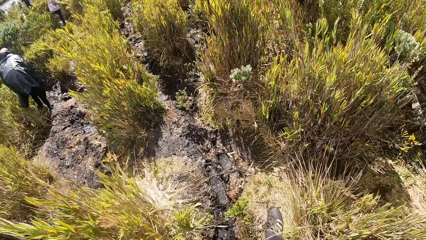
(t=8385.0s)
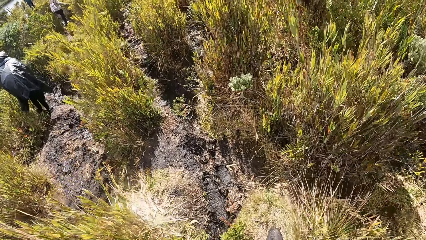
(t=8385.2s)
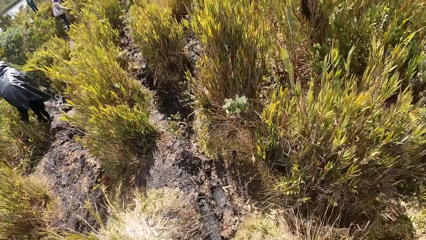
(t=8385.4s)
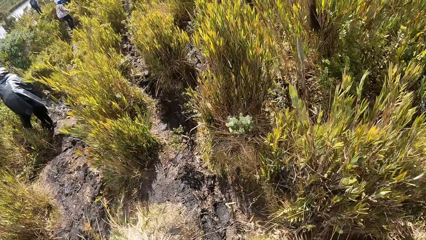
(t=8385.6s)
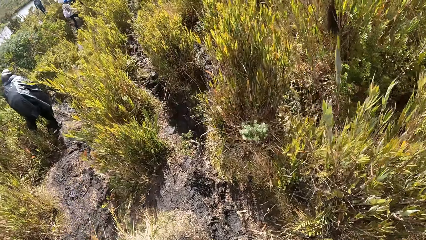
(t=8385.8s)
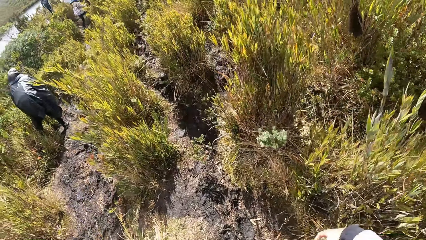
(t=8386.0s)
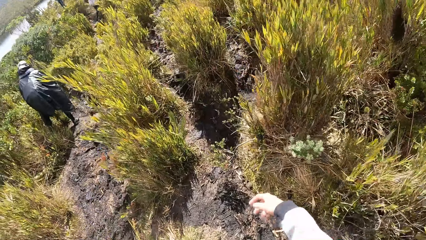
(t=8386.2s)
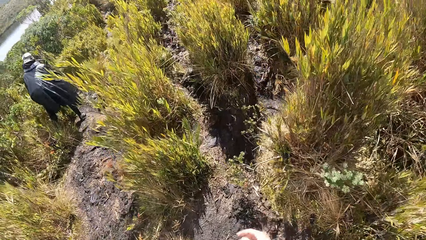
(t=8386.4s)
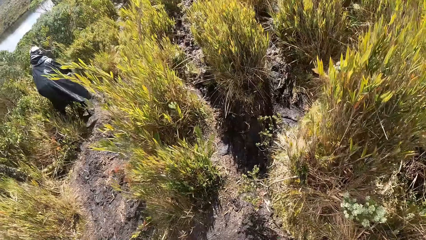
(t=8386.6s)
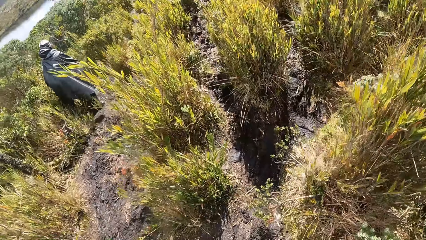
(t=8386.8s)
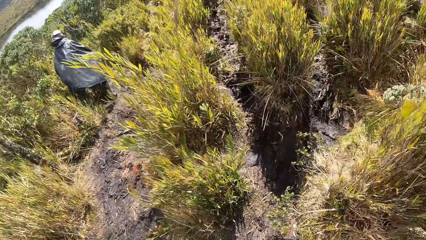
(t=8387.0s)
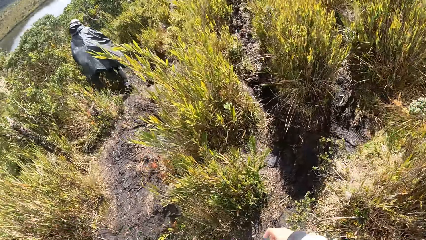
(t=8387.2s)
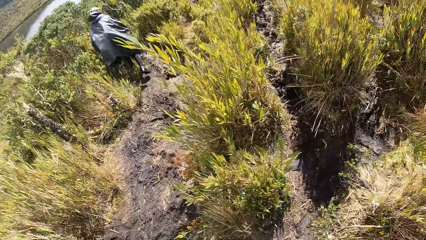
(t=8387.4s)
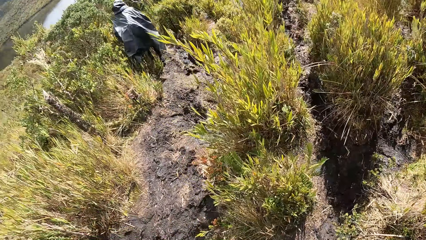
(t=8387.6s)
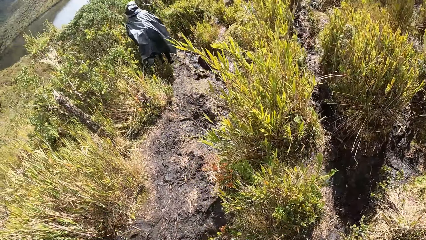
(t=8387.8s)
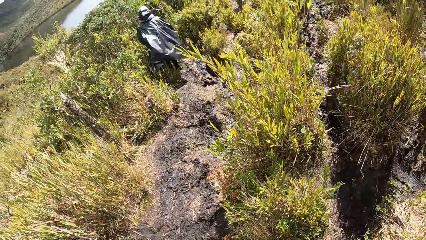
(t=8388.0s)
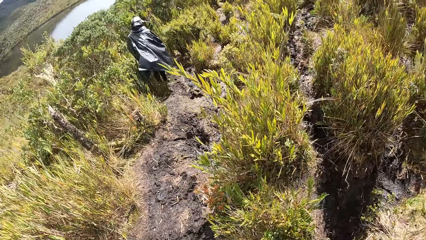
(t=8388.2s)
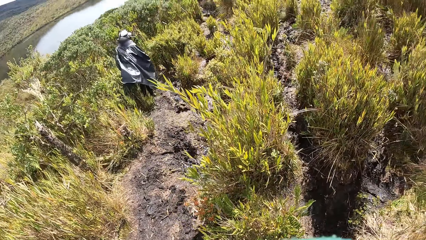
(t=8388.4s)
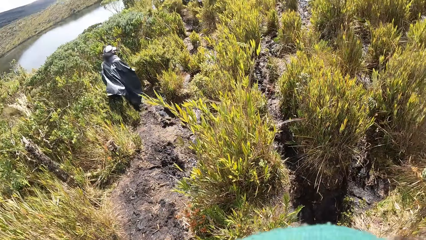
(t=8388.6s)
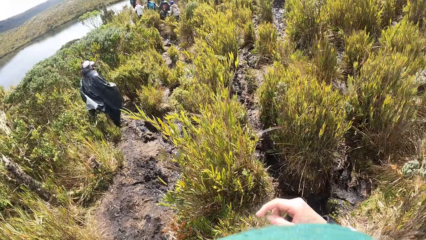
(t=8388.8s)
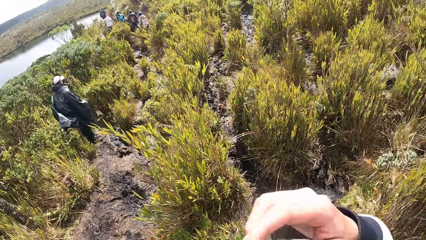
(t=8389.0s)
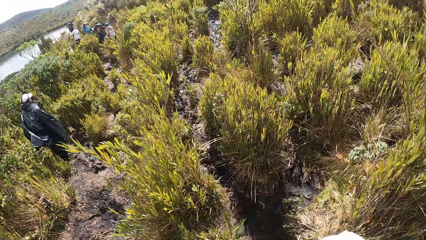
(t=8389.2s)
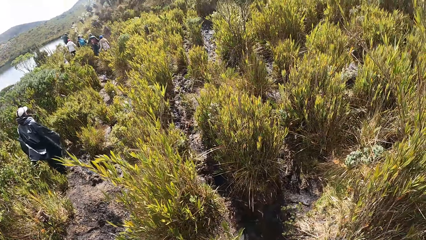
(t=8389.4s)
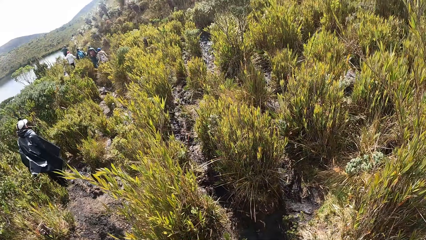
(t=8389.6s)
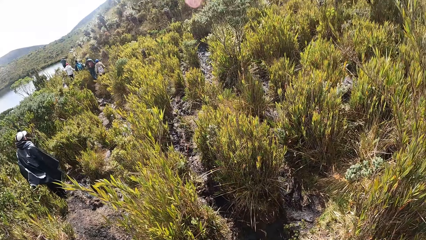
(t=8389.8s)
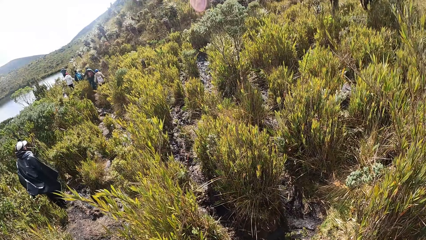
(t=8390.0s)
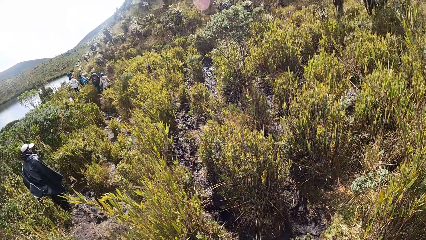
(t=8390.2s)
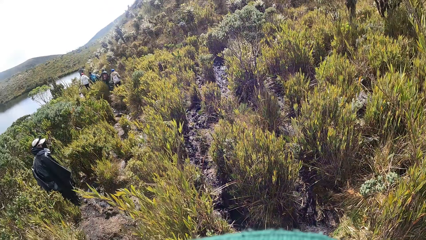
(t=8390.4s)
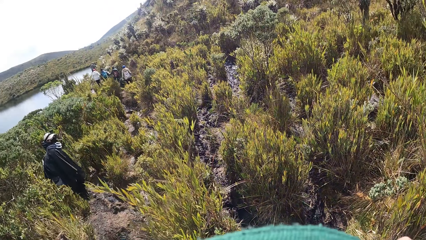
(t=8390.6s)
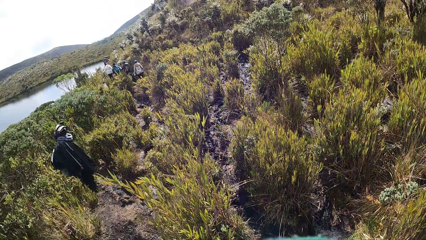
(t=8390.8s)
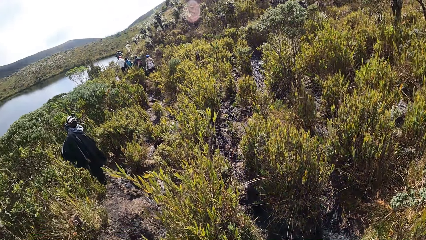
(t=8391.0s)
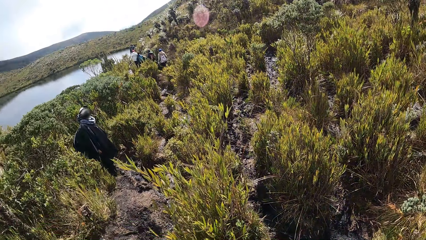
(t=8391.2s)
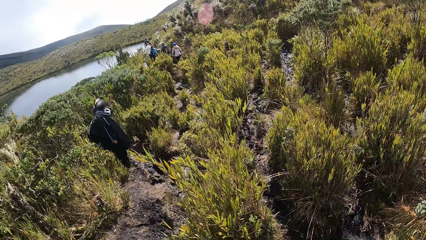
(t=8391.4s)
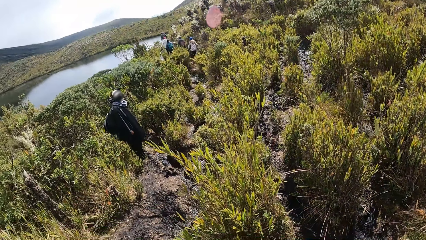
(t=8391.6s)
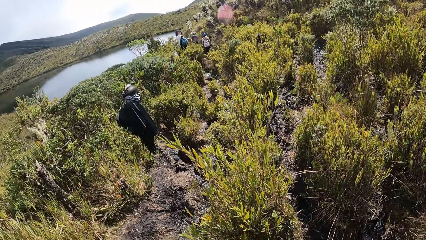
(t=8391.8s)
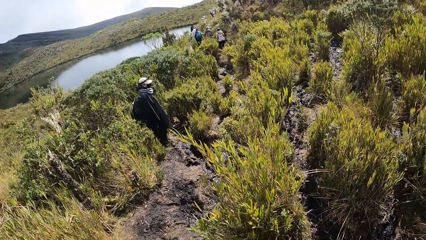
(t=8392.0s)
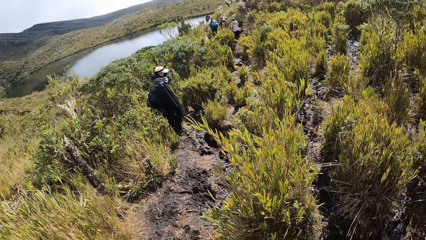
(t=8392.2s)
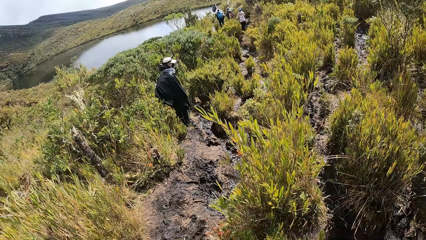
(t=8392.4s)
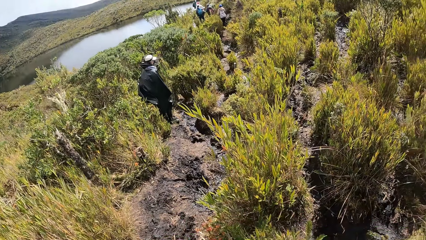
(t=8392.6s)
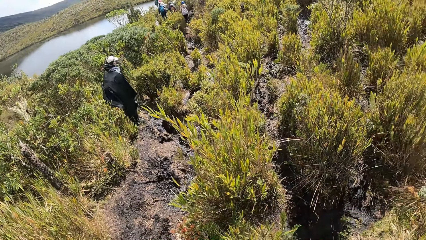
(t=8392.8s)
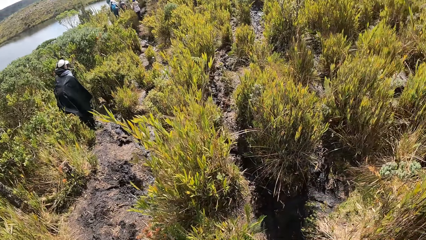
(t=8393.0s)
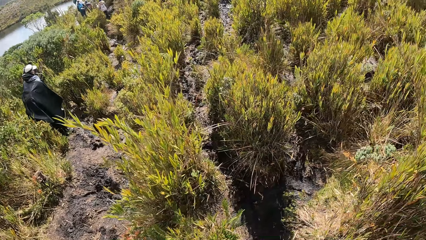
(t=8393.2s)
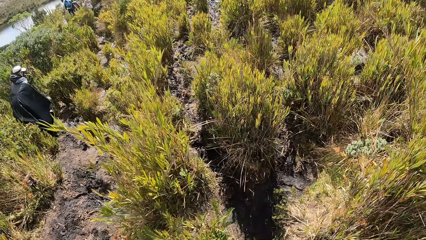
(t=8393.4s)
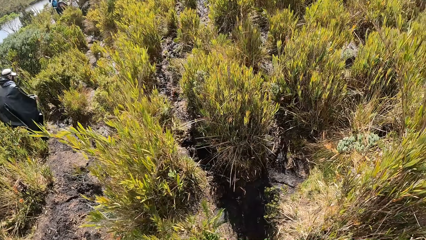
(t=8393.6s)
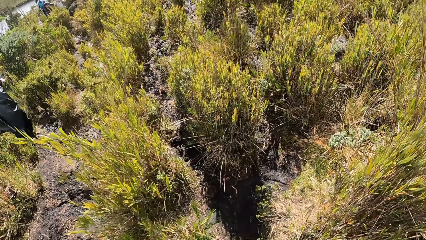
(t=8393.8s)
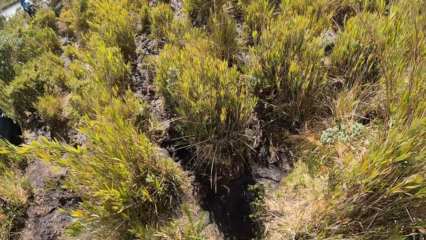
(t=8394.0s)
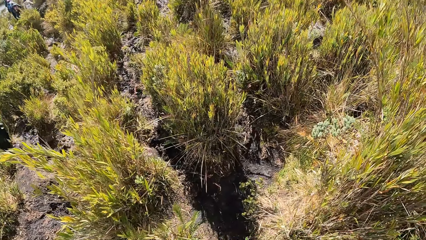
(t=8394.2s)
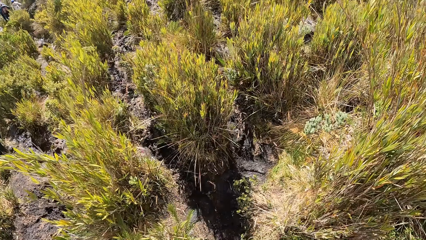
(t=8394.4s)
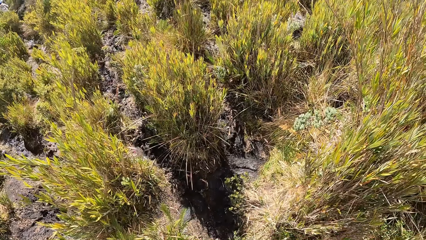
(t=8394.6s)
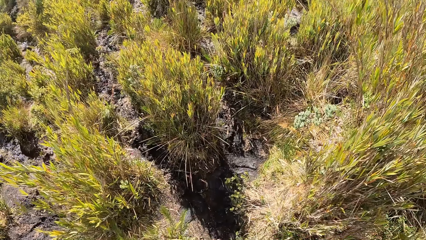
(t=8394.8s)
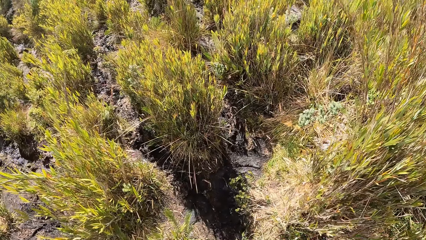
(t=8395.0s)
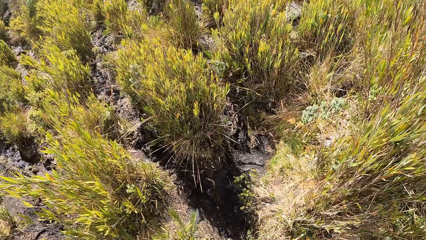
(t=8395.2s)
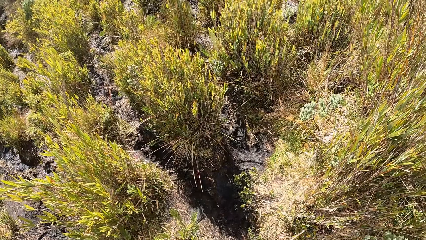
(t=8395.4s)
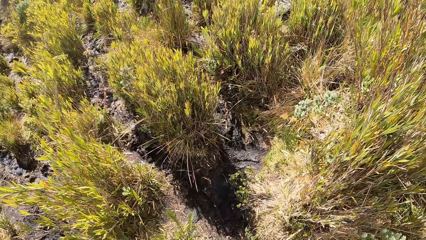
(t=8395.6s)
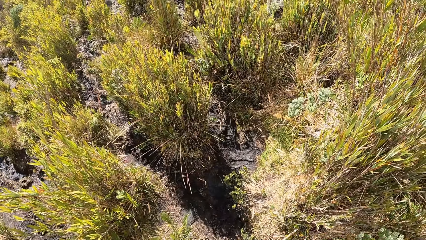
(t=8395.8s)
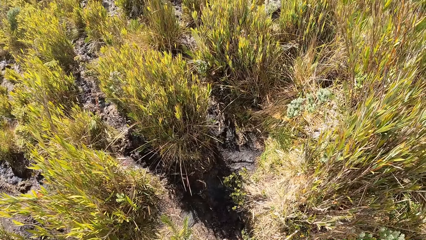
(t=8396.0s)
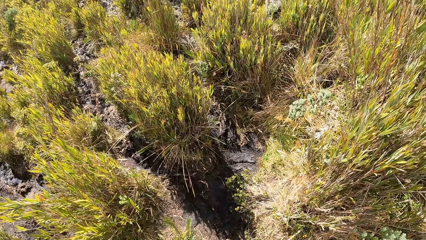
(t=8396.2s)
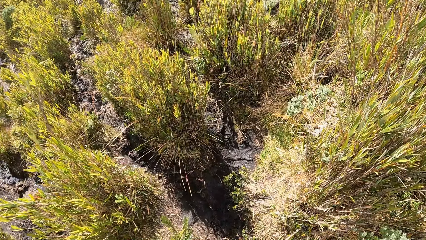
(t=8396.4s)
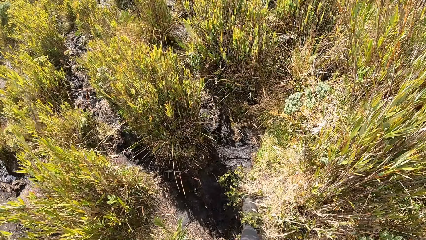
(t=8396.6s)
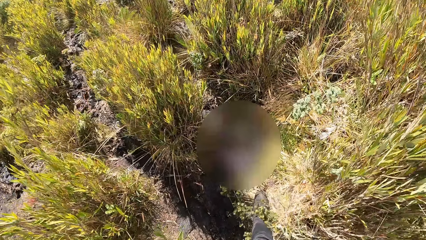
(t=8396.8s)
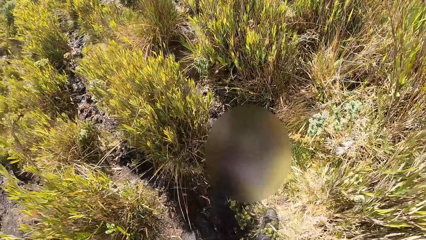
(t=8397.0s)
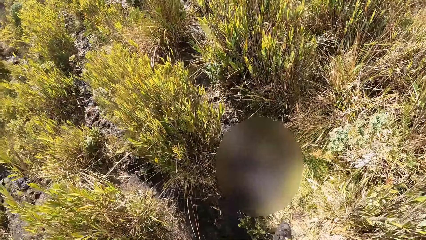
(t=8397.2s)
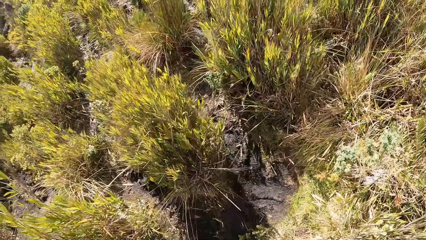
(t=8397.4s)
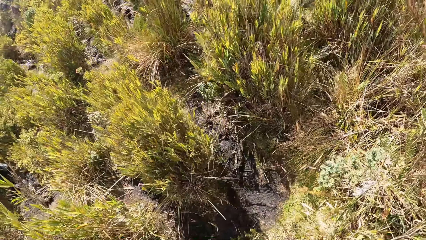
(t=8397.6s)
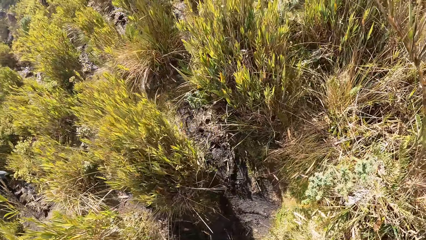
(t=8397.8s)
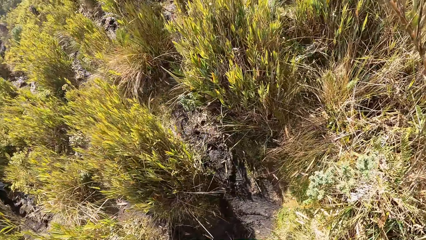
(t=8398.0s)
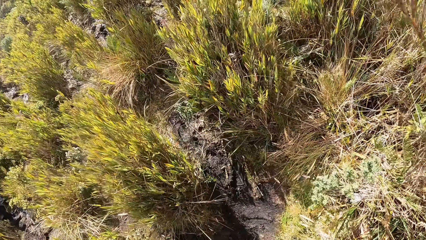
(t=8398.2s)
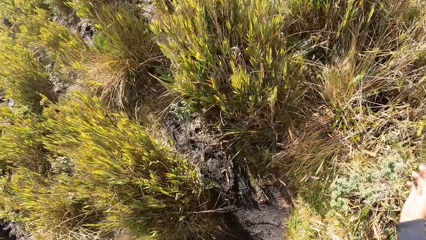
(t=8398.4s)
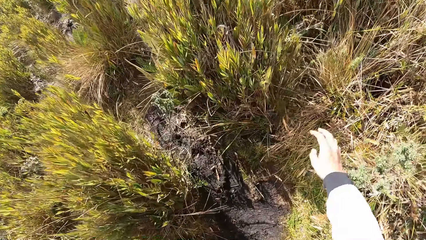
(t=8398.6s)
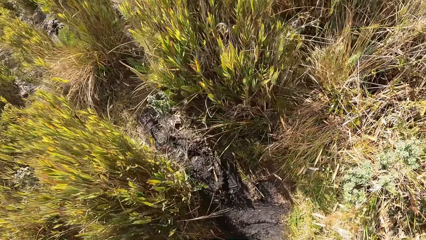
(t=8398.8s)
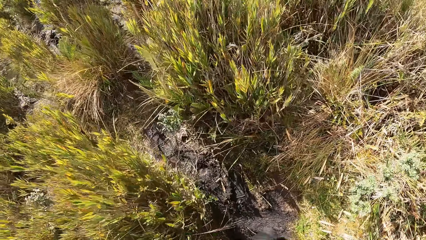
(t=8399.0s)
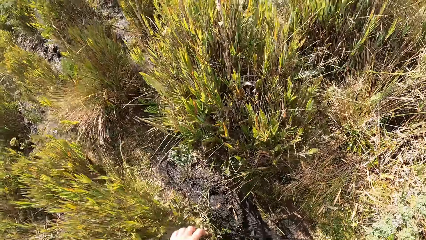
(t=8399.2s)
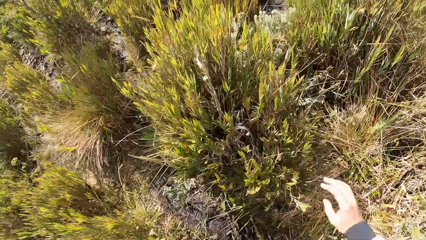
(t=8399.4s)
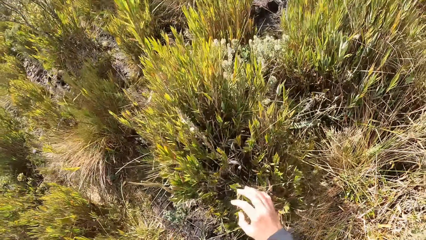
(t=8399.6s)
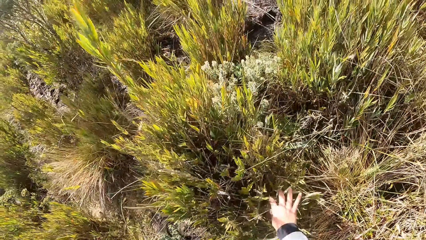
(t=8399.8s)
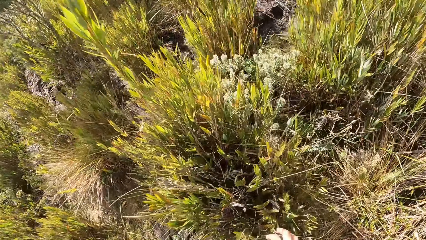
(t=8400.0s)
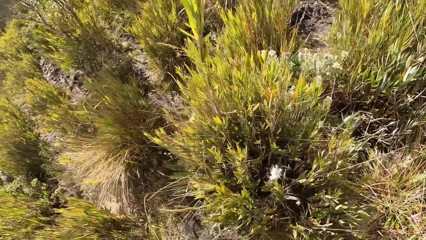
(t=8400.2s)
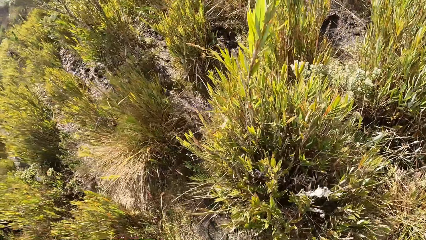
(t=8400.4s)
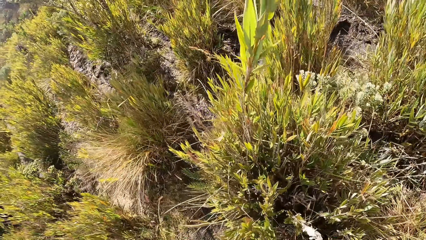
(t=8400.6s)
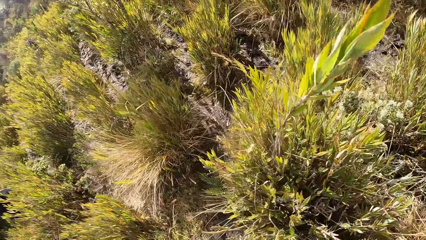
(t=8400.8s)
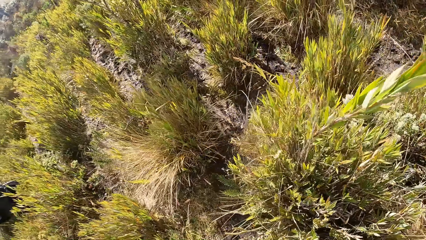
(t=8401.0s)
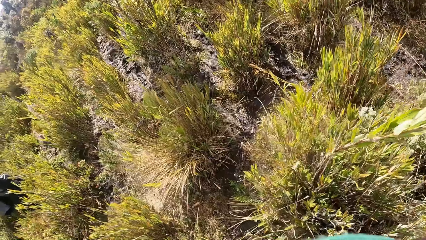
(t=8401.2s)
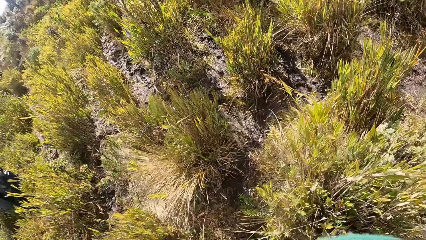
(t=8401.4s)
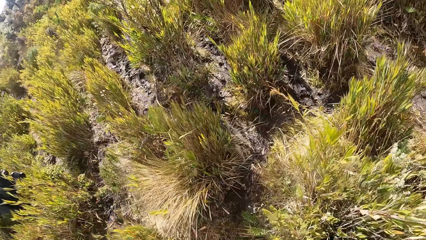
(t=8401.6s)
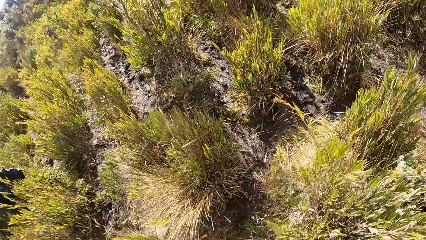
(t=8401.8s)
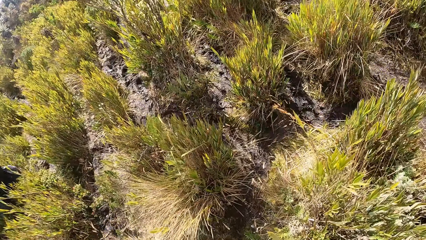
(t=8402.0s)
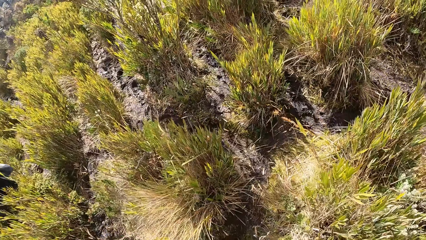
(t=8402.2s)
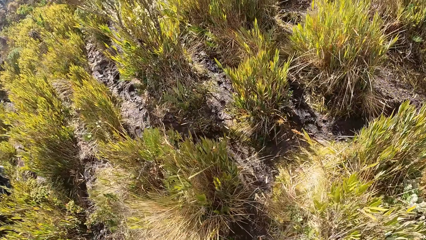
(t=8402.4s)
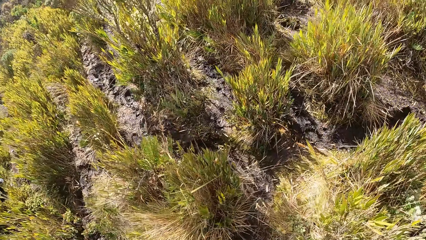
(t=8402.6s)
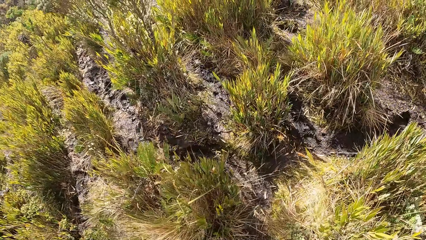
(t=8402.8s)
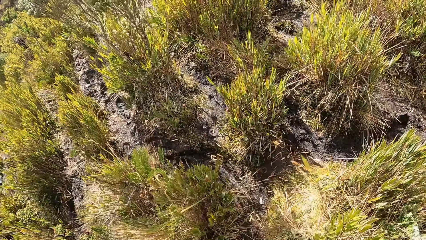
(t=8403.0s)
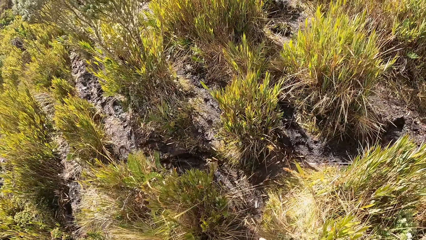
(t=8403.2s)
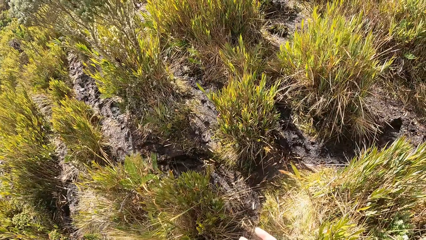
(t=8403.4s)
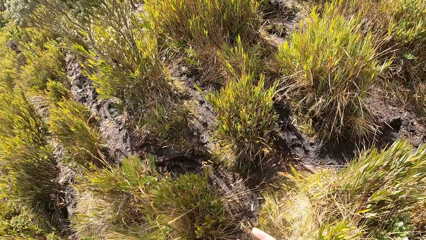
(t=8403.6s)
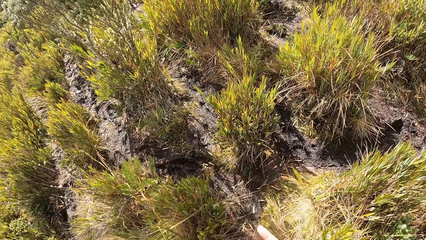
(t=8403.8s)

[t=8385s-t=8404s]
A person walks down. The camera wearer raises her right hand towards her face. The person looks back. The camera wearer looks around and walks down. She touches grasses with her right hand. She holds the grass. She walks down.
